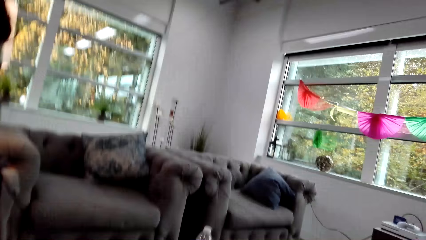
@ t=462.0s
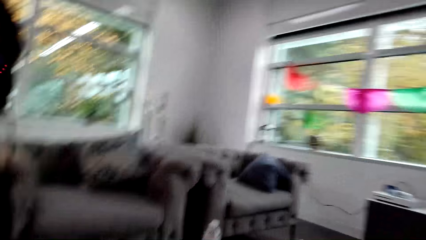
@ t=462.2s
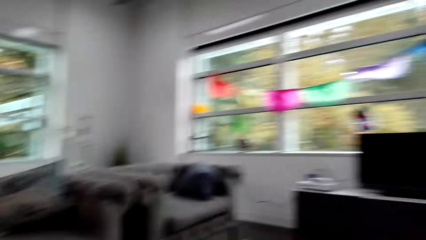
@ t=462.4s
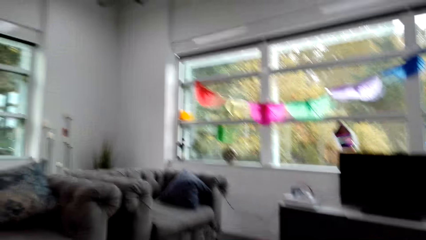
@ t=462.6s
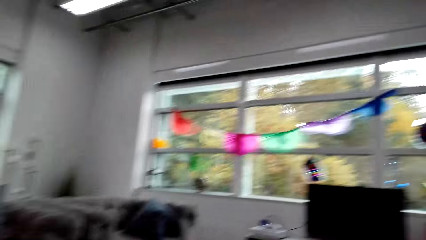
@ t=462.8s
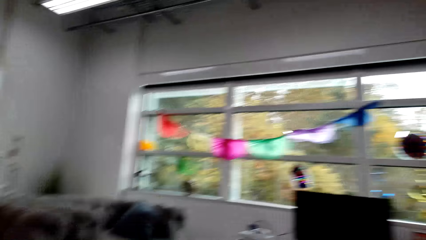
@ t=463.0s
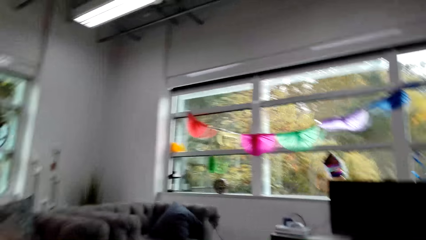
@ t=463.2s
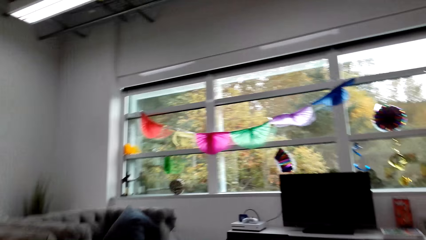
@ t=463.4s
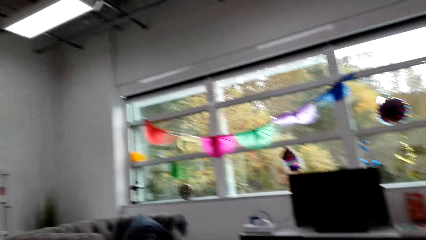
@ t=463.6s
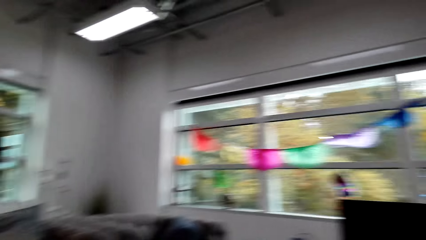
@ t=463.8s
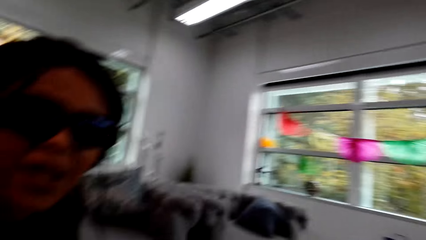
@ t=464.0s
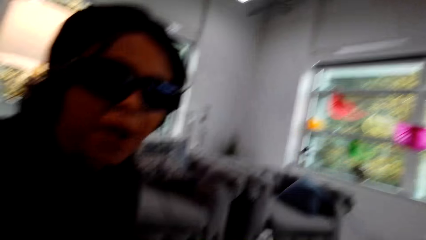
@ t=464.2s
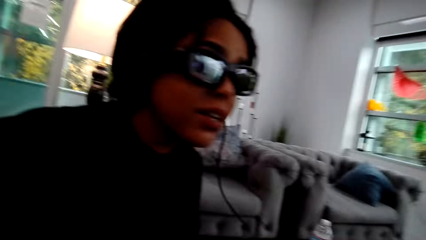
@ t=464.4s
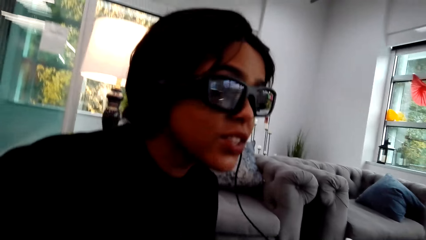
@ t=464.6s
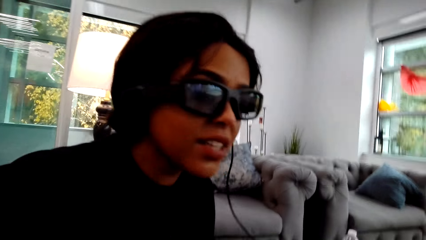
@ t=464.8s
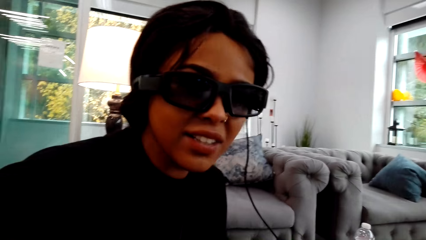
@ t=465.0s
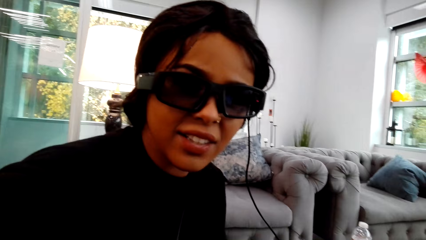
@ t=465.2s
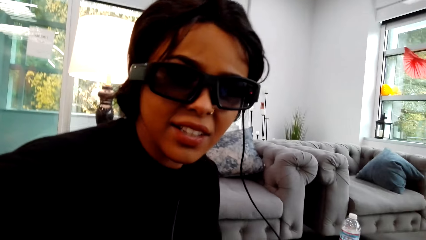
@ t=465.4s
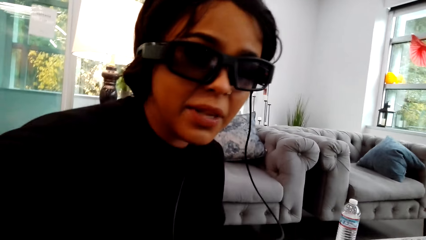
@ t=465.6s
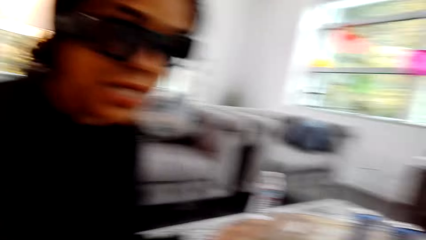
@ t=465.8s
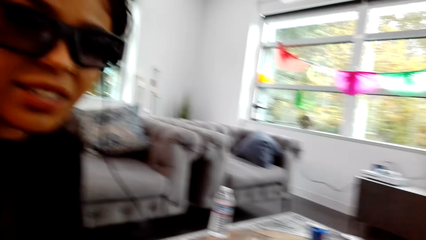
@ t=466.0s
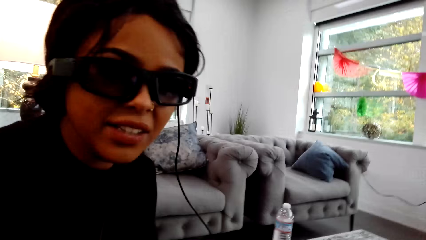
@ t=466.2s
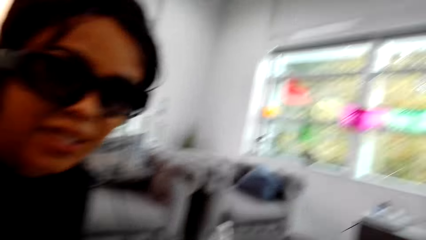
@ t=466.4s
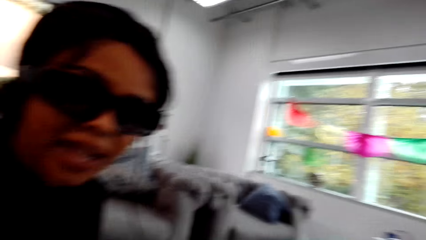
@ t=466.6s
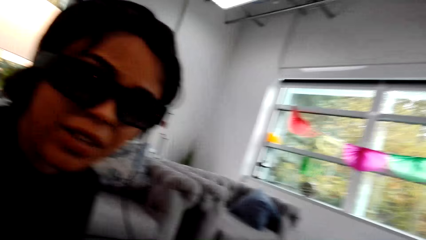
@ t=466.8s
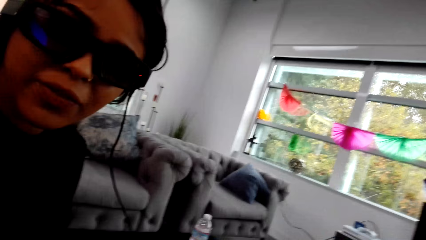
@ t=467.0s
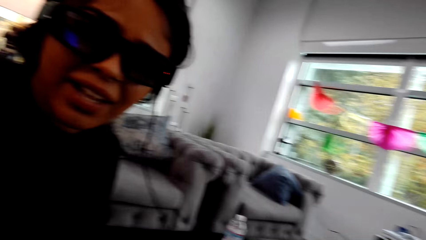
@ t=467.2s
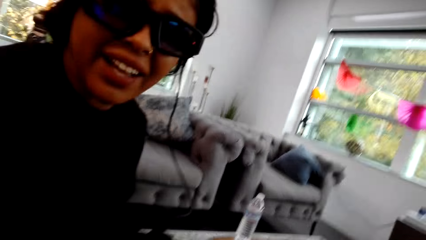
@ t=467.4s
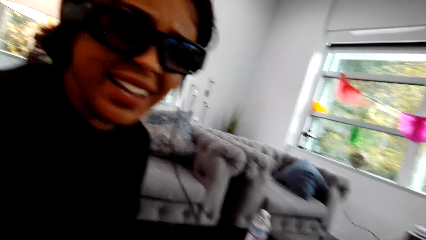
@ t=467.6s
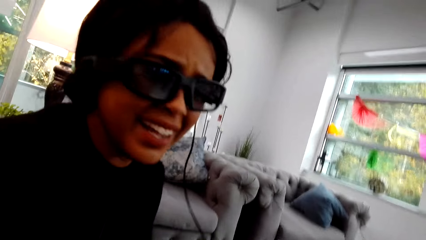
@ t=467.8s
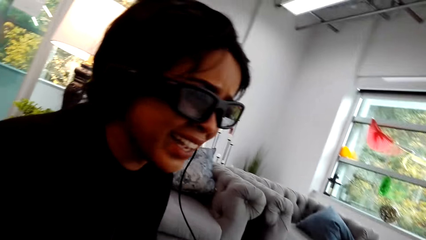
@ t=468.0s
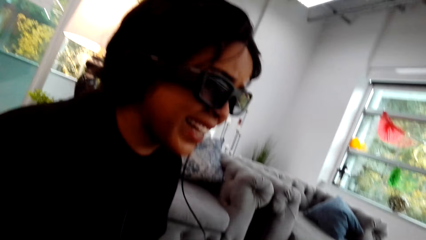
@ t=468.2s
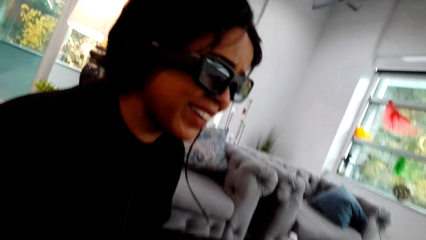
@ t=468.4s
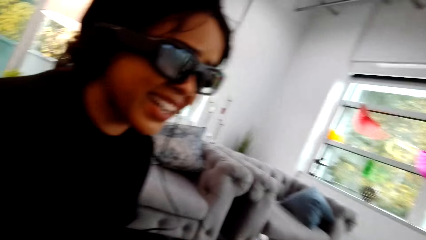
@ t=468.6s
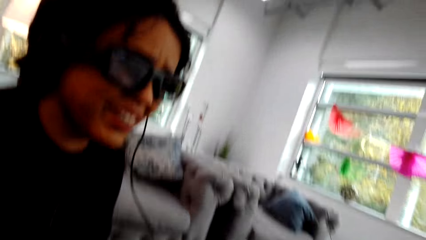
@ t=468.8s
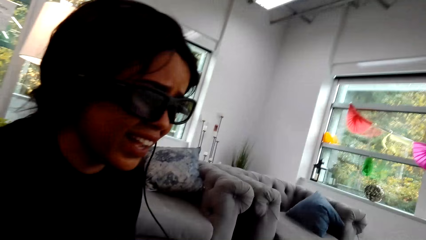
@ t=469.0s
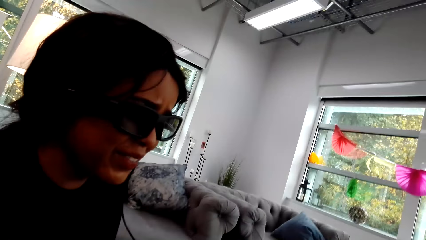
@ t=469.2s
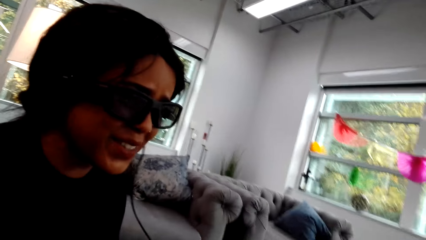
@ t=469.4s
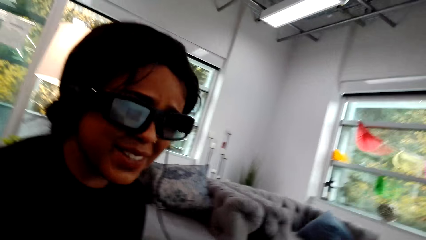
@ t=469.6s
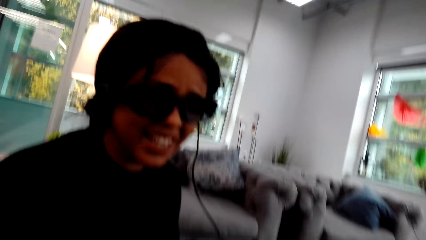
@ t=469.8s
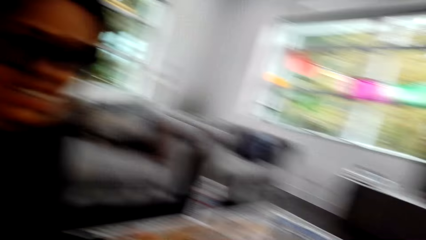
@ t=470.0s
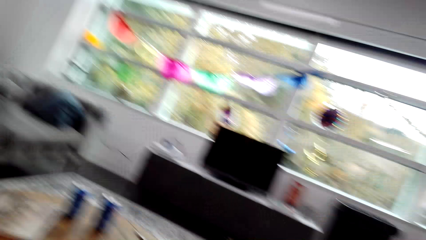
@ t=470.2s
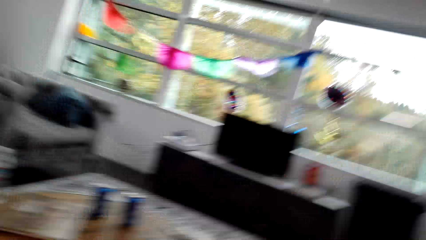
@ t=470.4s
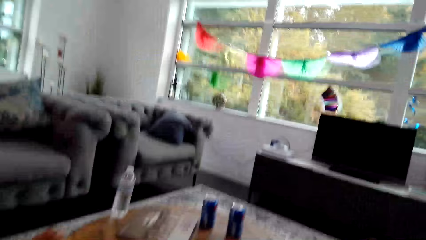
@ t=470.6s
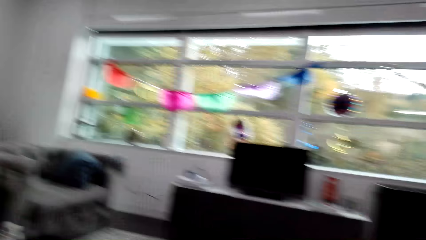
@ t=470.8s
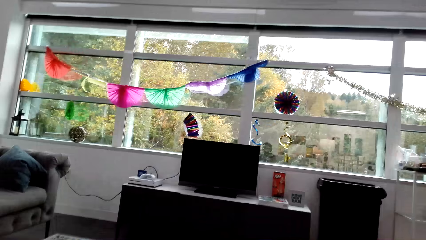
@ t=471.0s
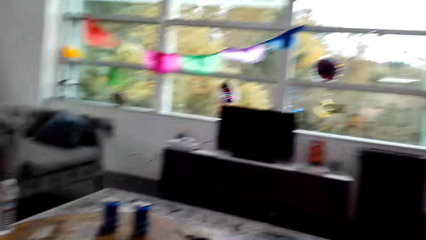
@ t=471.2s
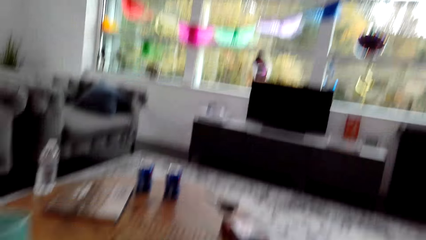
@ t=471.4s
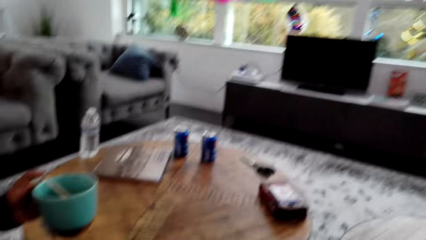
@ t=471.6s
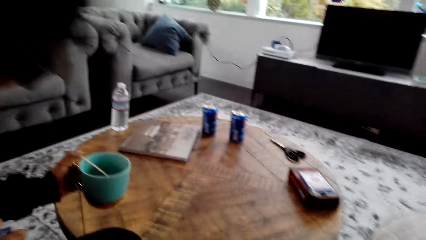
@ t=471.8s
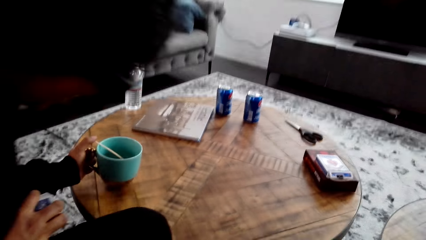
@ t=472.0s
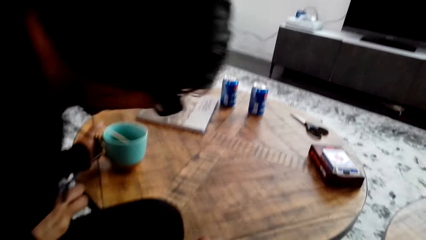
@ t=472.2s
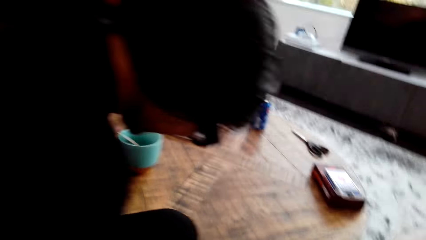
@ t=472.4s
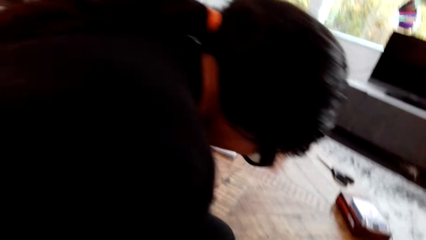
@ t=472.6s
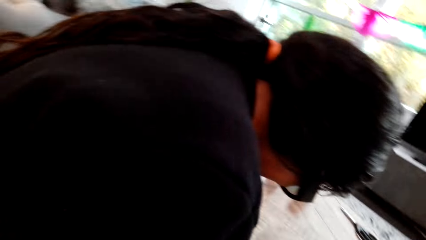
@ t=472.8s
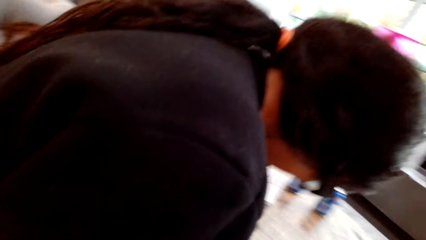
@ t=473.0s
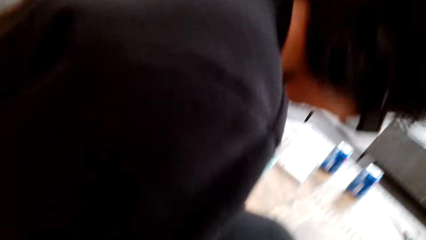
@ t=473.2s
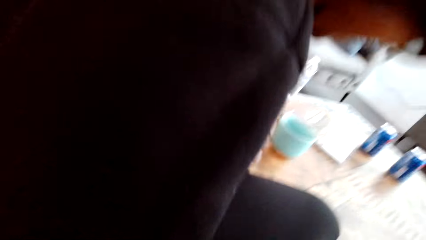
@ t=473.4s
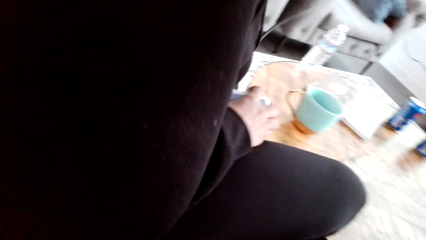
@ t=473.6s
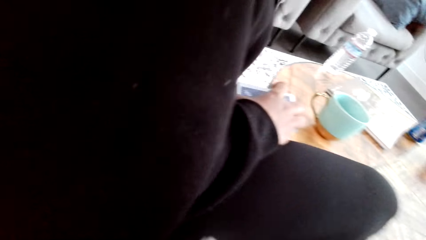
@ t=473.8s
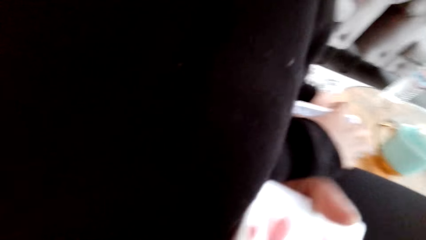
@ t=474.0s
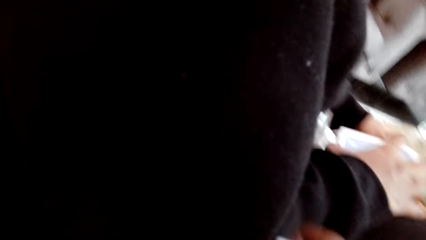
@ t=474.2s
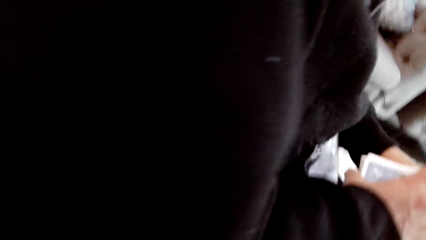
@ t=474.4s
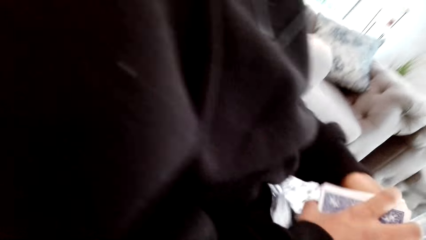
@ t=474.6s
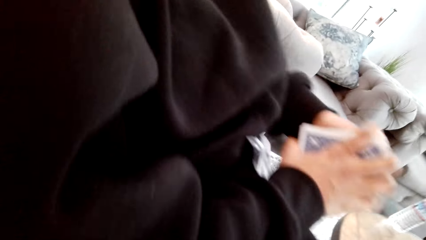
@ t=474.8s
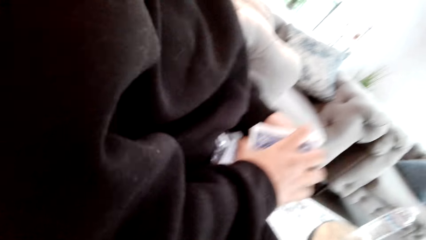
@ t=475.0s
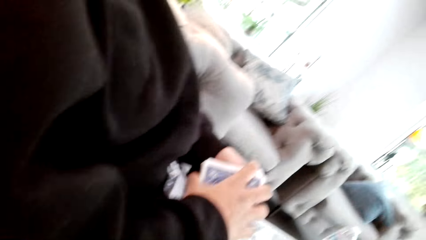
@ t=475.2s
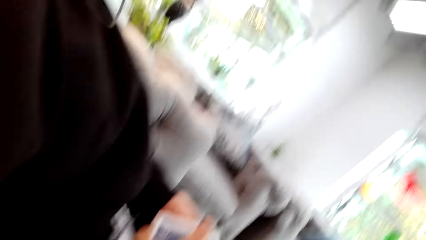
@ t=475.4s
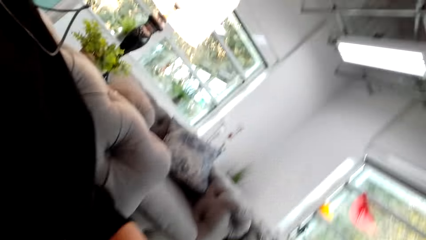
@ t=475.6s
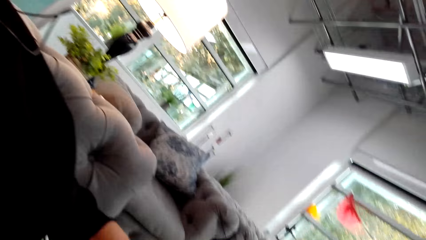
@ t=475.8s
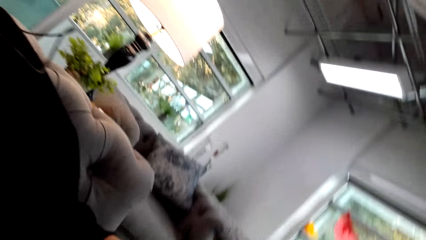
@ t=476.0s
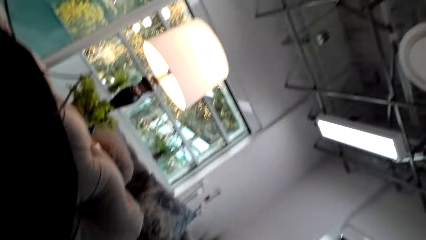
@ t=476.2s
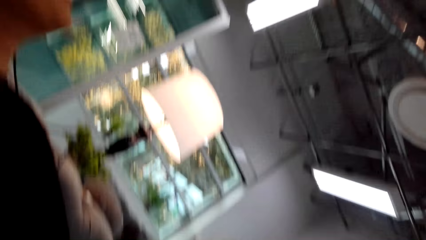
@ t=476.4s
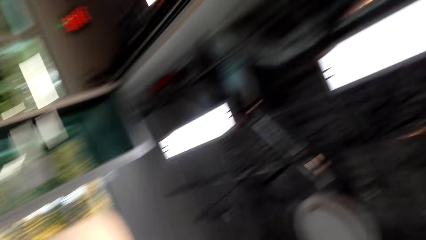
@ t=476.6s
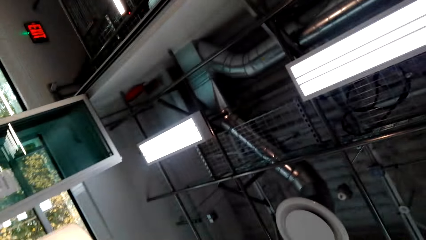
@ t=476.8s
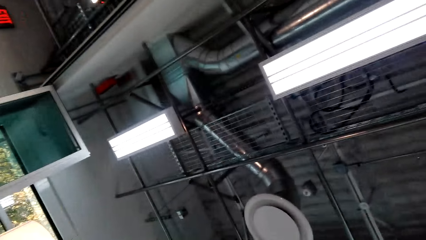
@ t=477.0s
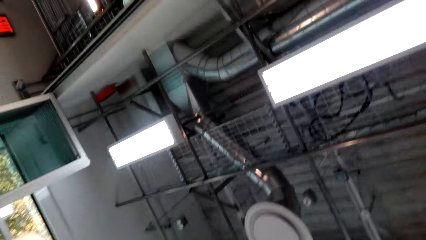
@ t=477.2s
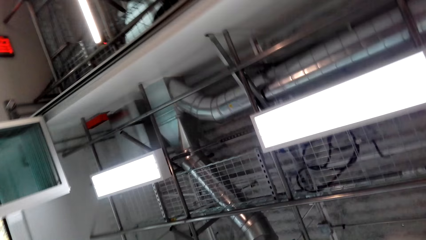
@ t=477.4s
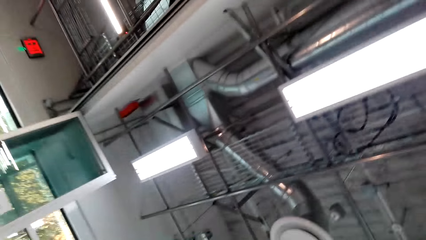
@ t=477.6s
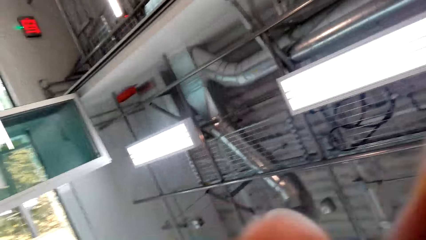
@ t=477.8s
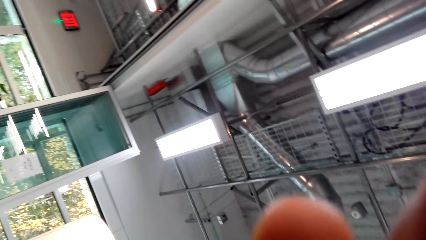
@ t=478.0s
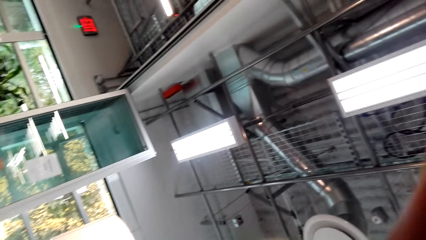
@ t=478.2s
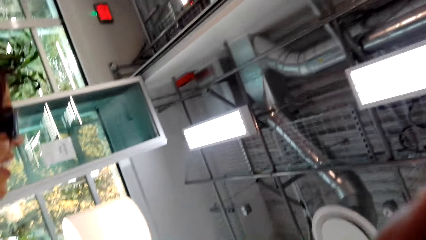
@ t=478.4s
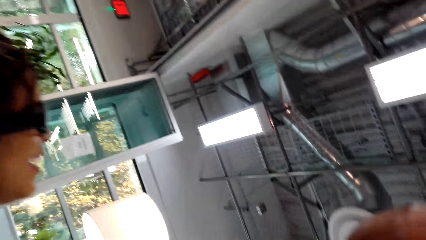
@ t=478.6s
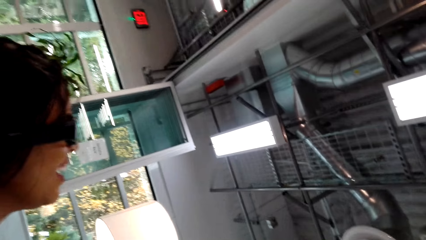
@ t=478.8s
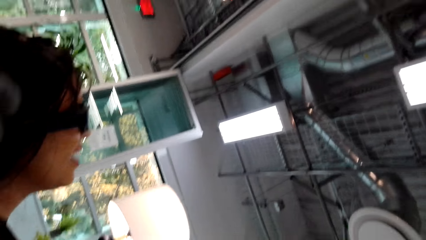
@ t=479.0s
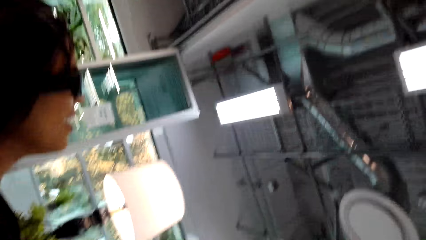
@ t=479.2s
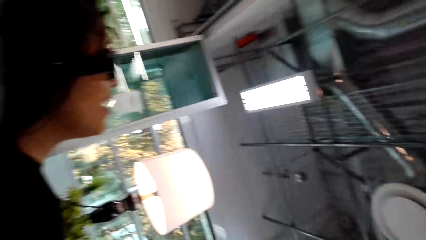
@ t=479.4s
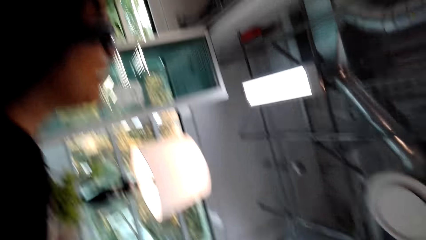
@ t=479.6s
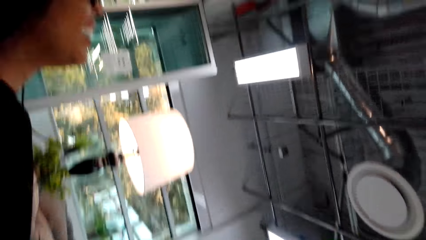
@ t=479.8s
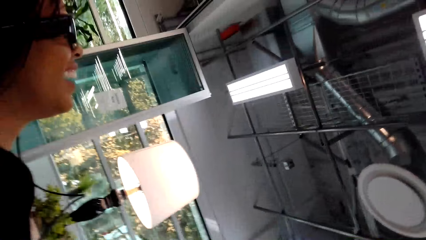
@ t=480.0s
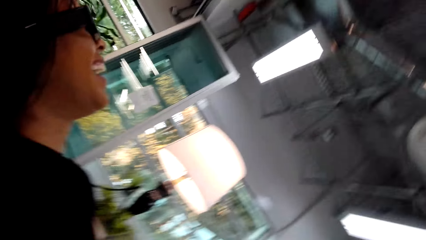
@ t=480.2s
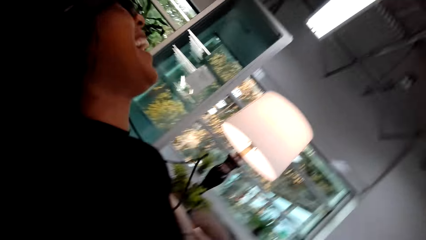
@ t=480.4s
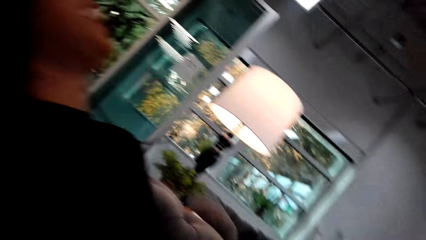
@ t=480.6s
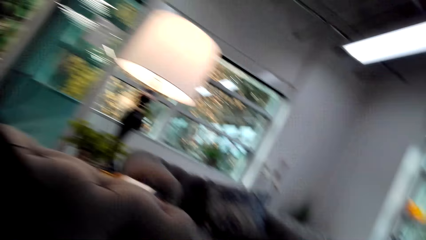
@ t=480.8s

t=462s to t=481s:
The camera wearer looks around a room. A woman moves her head, interacts with the camera wearer and moves her head again. The camera wearer looks around the room. The woman puts a cup on a table with her left hand, leans to the front, holds the cup on the table, holds playing cards with both hands and leans backwards. The camera wearer looks around the room. They adjust a camera.
